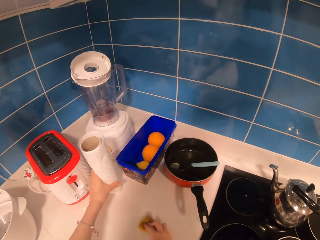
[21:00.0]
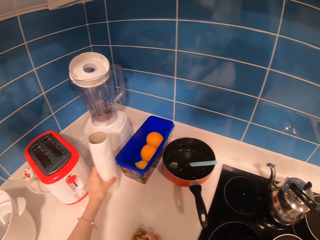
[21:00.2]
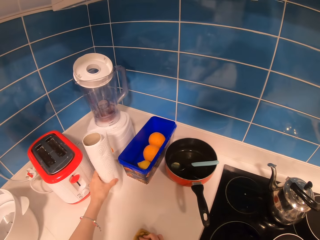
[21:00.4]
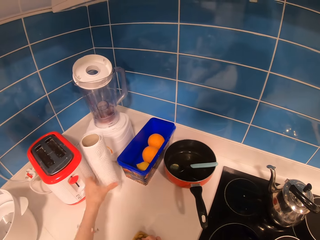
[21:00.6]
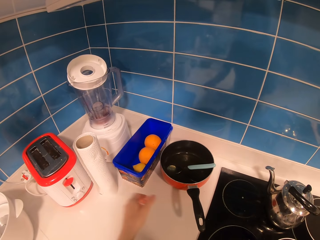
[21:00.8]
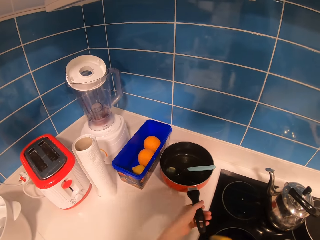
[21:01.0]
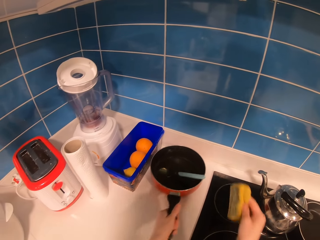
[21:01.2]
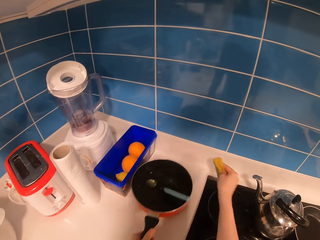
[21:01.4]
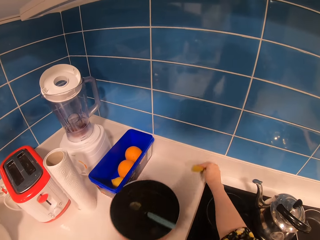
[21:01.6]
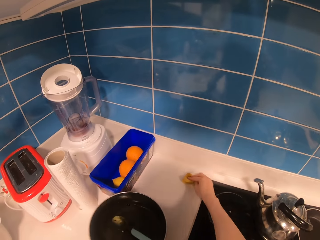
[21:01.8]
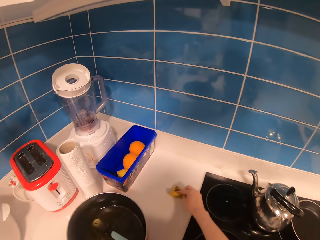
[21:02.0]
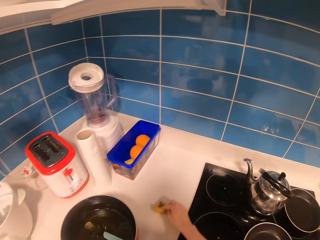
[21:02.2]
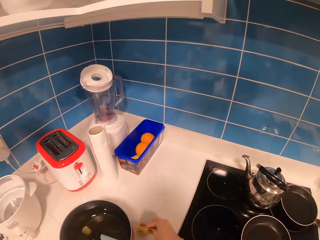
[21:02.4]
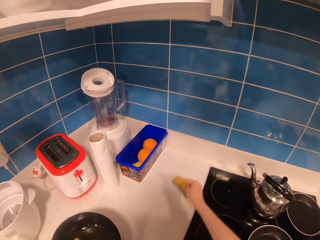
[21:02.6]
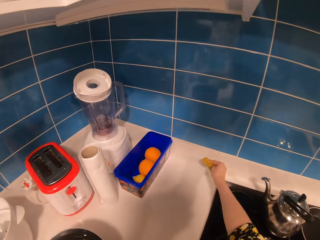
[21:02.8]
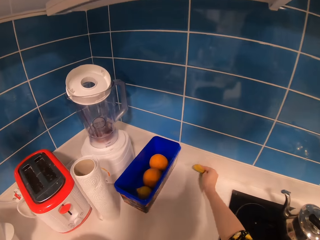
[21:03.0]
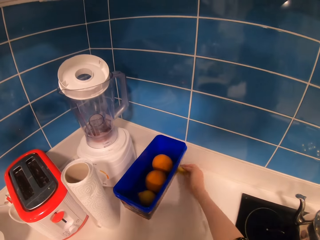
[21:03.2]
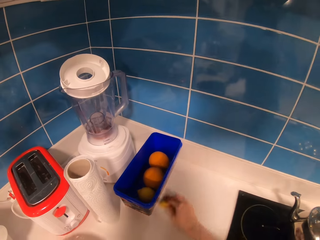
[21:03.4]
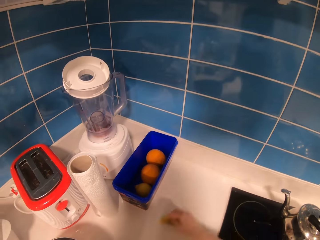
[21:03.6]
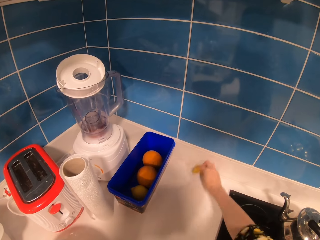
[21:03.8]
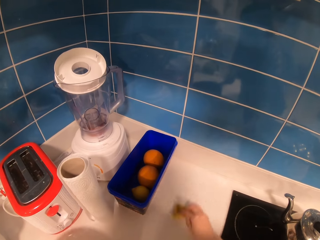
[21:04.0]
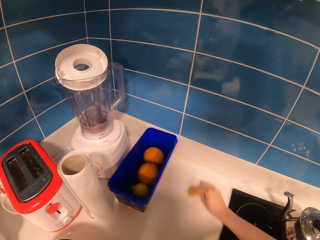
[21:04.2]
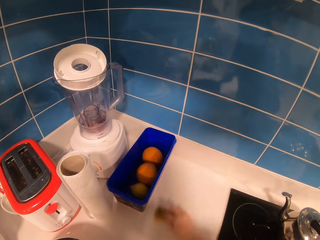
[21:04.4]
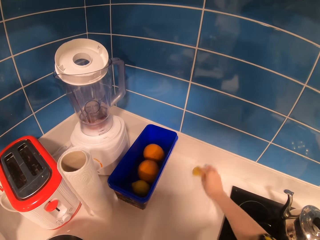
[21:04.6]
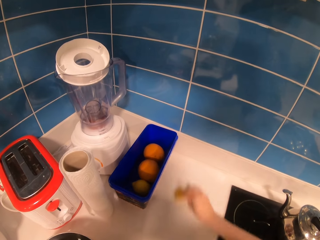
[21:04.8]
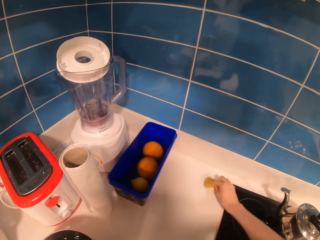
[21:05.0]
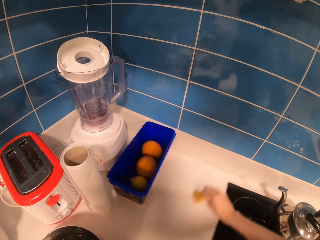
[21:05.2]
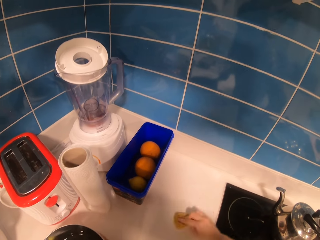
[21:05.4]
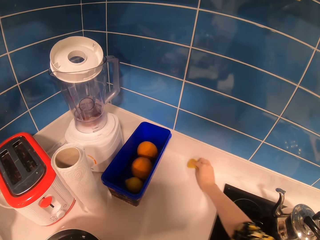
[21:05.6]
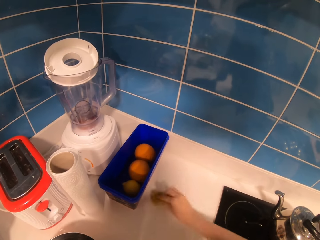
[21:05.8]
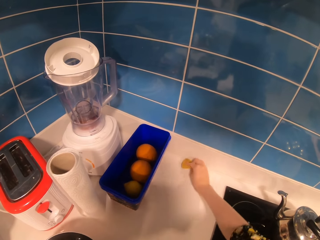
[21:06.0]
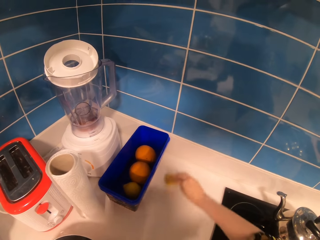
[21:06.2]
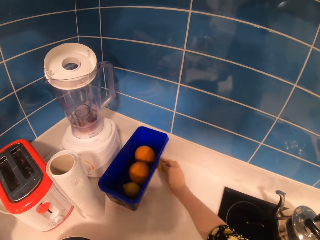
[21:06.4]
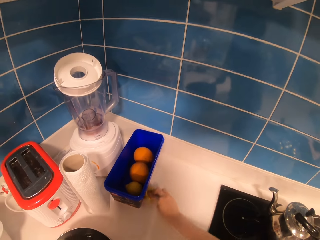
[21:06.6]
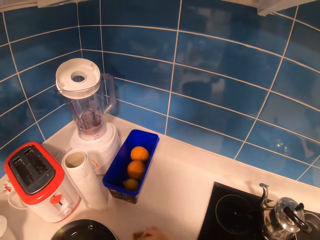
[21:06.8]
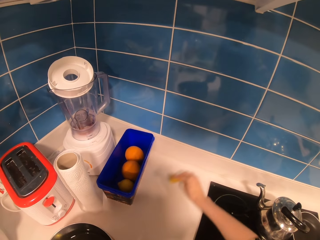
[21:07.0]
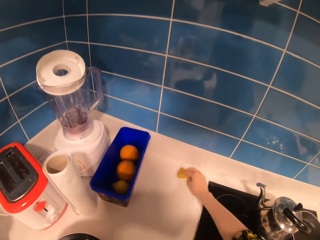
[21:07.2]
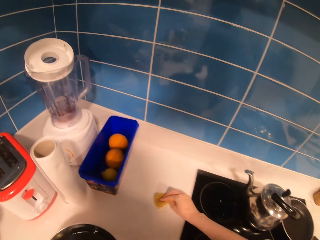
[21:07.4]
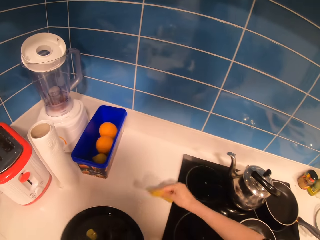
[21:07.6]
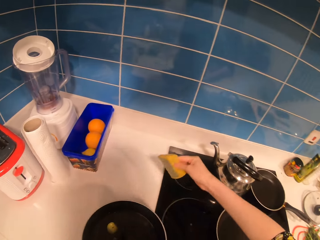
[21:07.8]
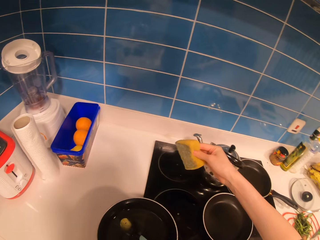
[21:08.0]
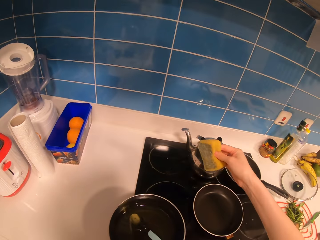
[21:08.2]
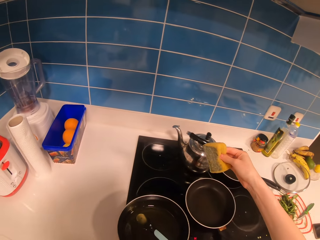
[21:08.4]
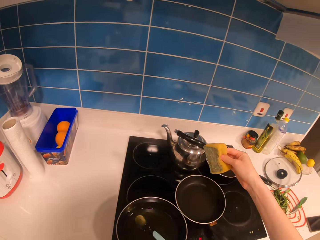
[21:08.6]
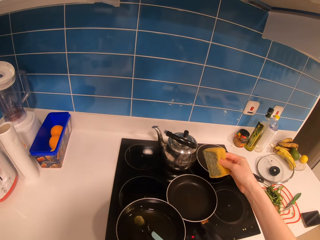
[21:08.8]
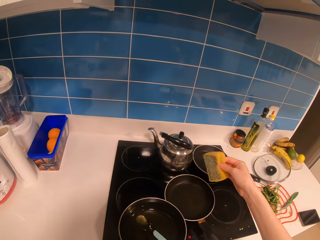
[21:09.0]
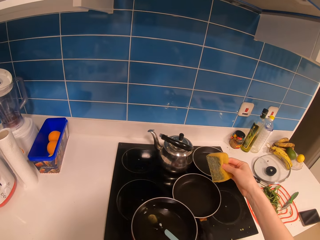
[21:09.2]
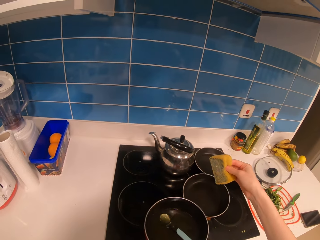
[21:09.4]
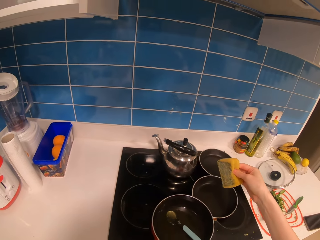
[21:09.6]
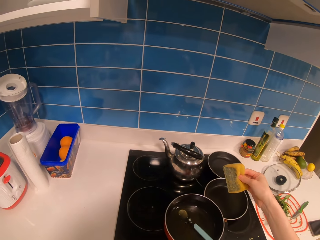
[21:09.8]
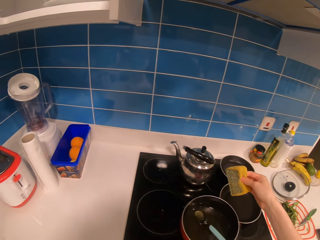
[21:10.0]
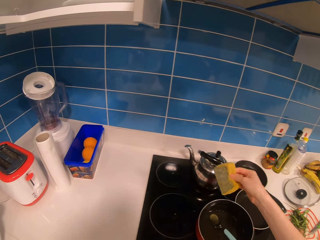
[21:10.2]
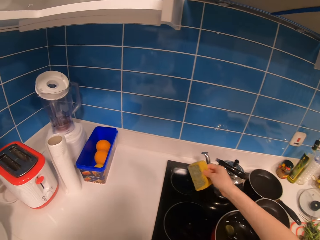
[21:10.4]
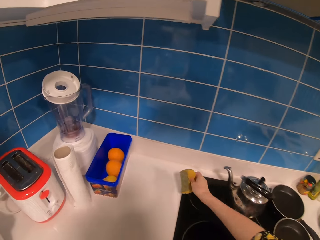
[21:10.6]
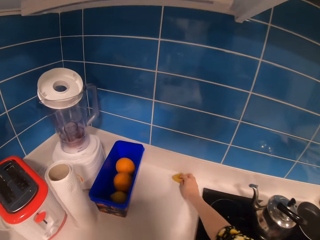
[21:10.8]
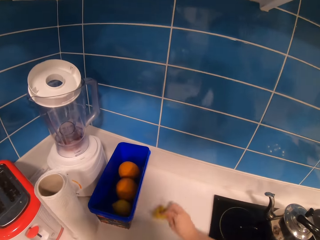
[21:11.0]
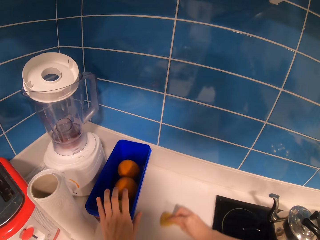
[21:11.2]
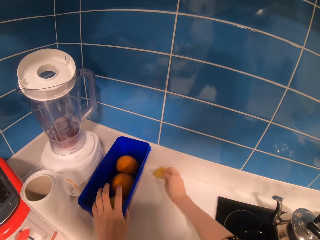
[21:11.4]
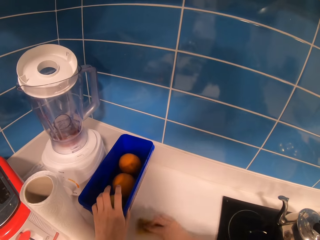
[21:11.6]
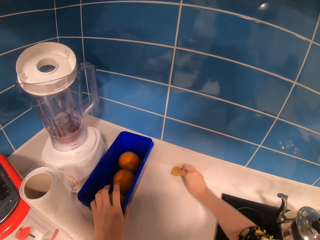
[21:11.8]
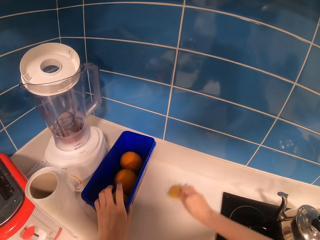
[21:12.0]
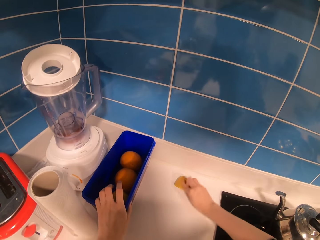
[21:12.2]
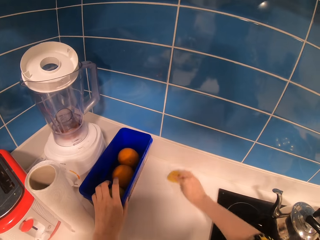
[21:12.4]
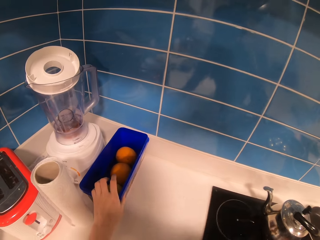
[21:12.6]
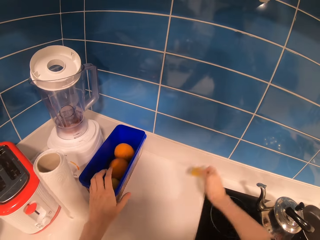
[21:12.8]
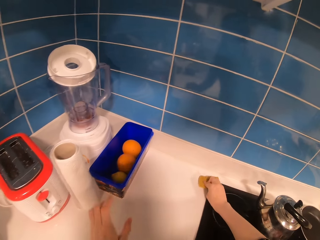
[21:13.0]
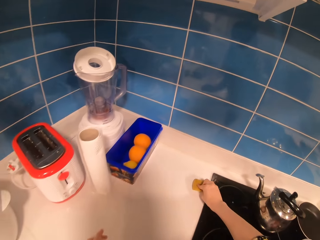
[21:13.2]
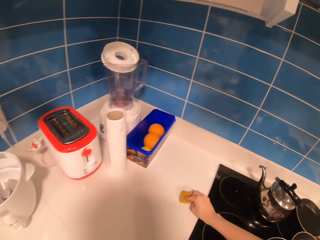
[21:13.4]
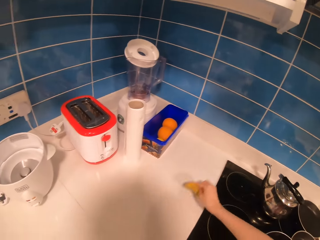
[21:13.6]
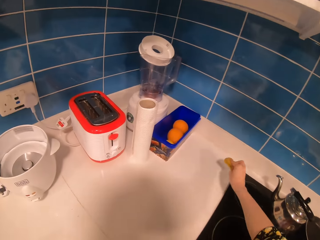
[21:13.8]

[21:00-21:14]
The camera wearer puts the serviette on the surface. They take a cooking pot, pull the cooking pot and wipe the countertop. They move the pan. They put the cooking pot on the cooker. They wipe the countertop. They hold a fruit rack or tin.

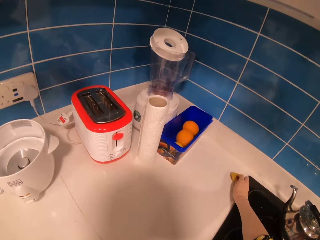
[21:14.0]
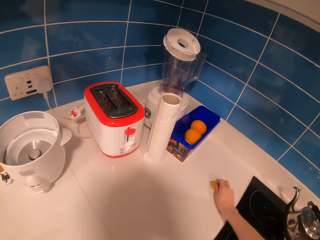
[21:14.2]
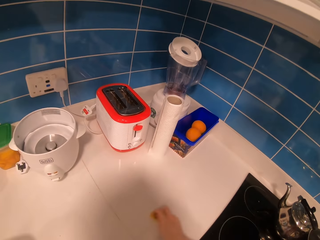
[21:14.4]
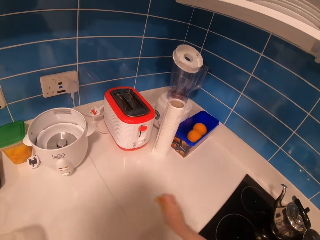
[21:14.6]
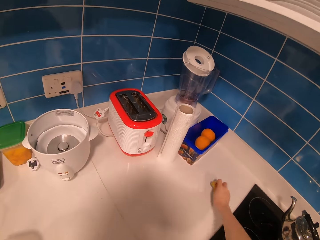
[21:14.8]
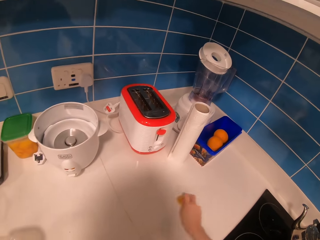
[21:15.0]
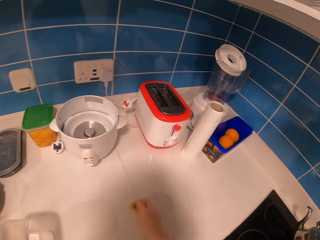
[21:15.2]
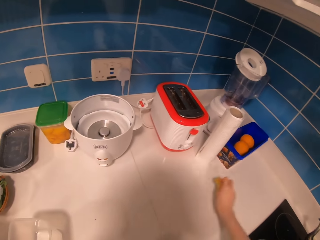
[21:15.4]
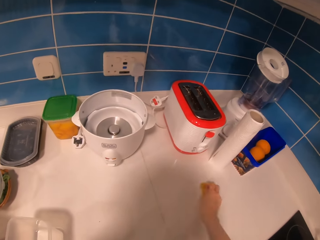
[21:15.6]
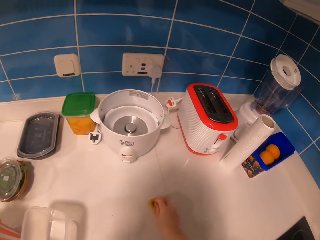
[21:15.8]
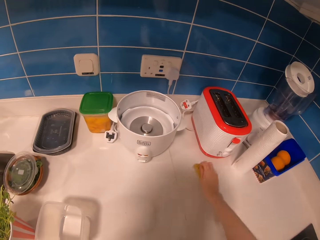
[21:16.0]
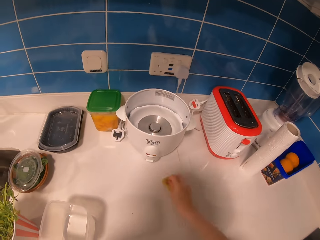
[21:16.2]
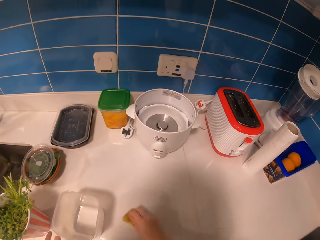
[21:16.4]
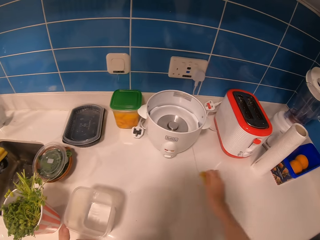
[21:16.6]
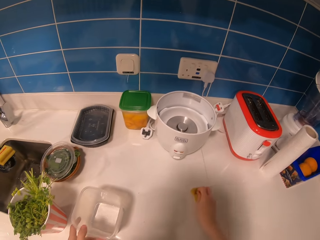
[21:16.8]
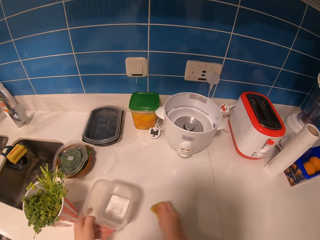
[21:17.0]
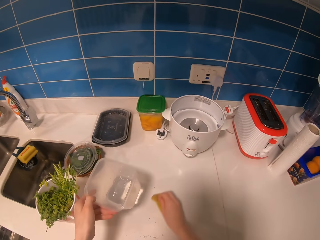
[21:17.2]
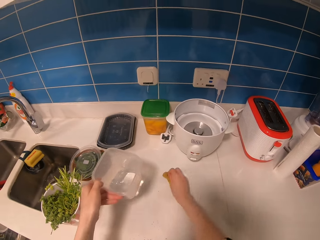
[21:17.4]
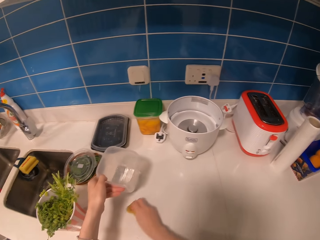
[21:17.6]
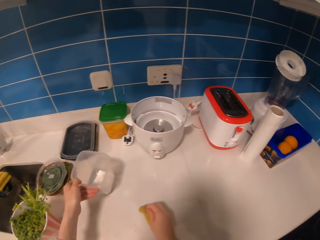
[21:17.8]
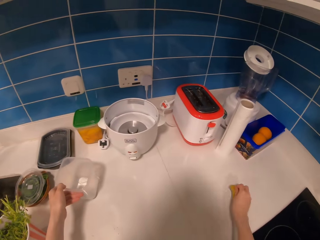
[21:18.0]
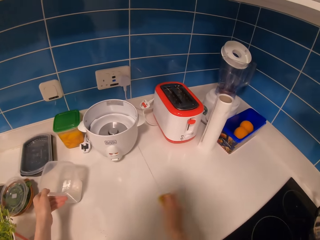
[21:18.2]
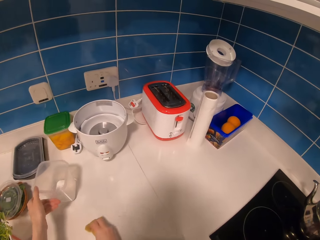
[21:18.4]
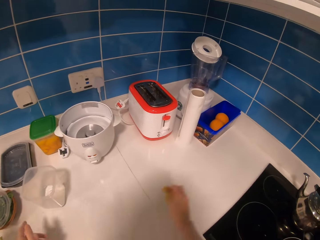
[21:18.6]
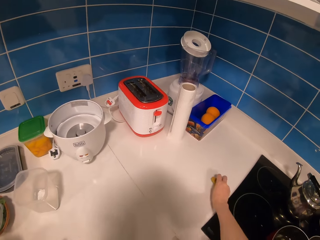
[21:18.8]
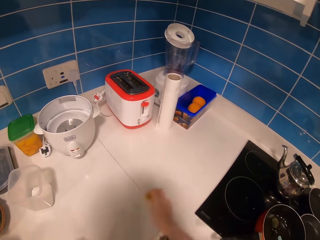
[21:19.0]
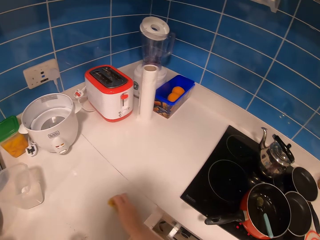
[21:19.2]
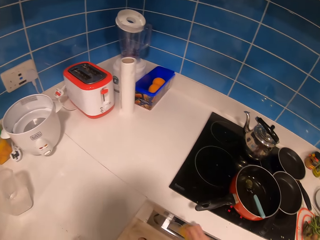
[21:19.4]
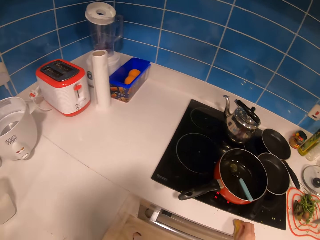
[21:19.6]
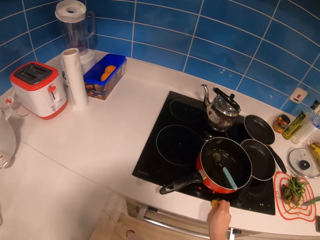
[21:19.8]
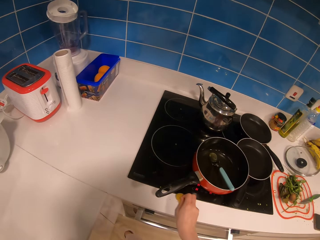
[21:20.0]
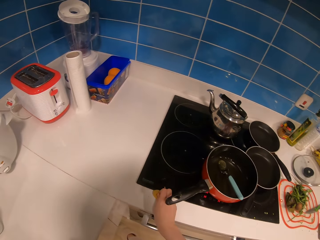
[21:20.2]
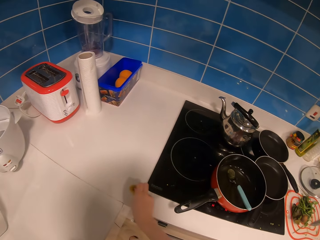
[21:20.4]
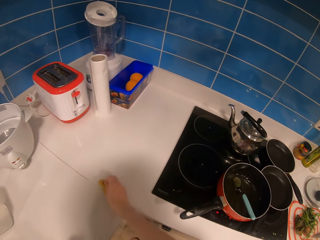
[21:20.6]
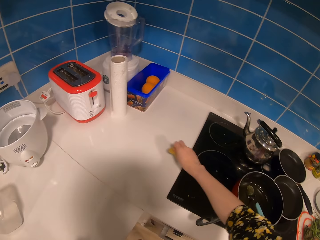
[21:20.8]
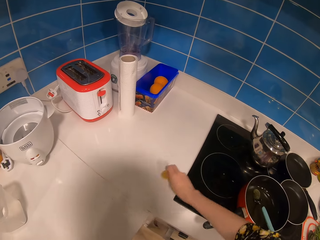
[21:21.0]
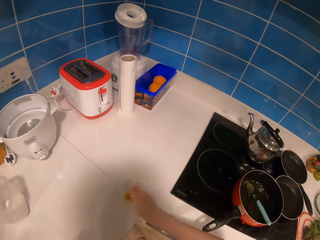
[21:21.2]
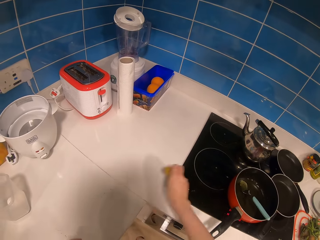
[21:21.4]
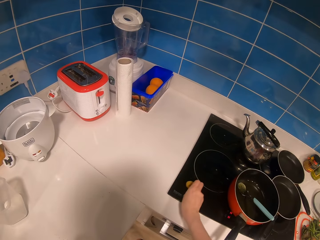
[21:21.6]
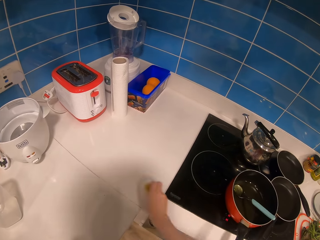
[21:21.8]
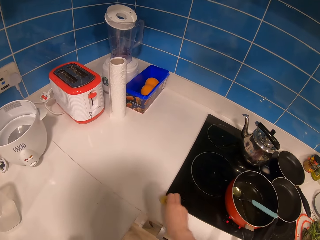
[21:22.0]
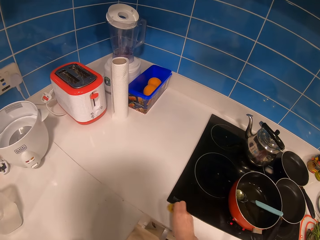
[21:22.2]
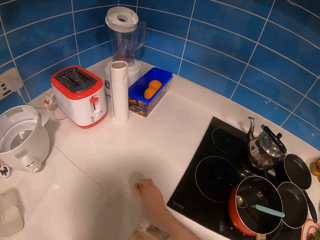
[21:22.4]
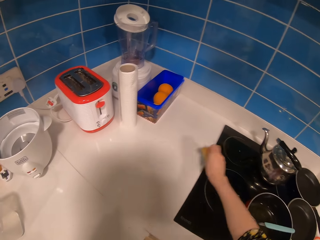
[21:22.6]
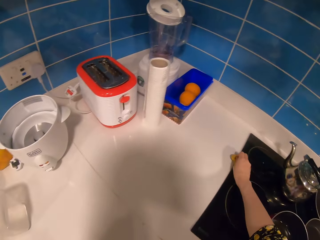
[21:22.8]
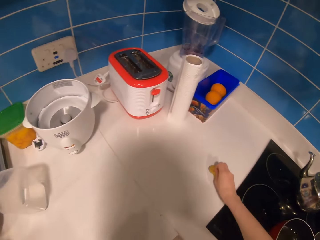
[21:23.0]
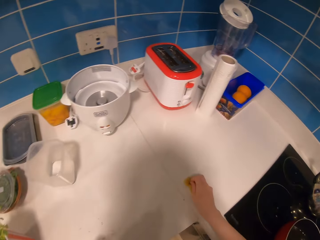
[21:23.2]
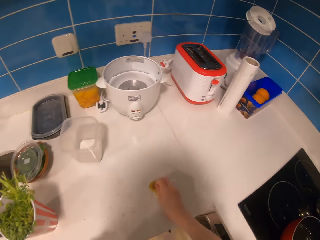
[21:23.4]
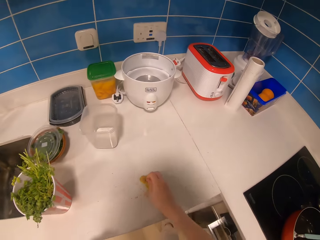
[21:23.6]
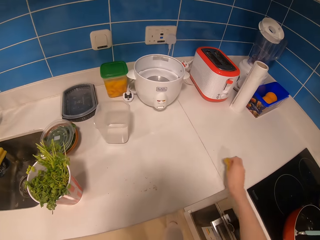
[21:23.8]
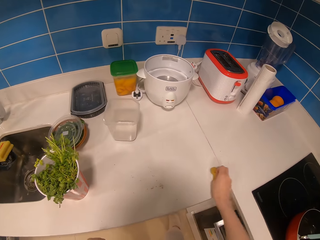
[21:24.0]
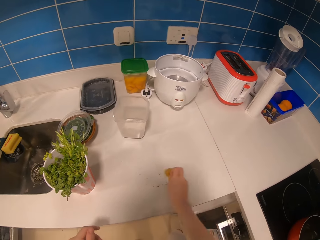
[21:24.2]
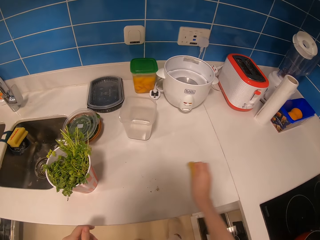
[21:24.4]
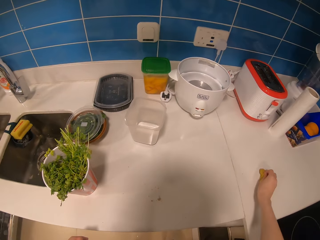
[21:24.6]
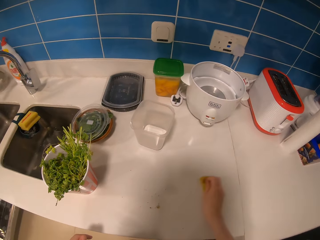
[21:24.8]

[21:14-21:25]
The camera wearer wipes the surface. They lift a container and drop the container. They move the tin. They wipe the surface.
